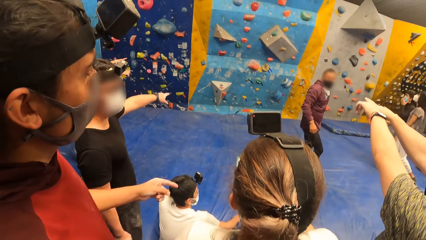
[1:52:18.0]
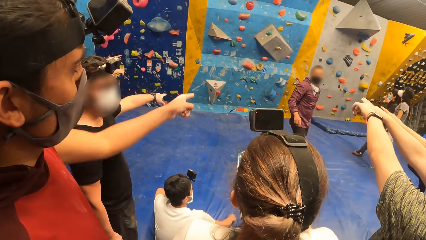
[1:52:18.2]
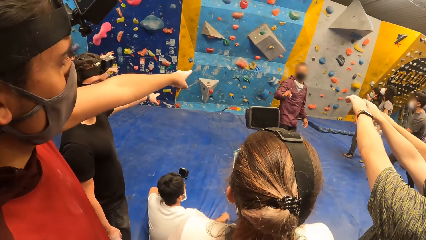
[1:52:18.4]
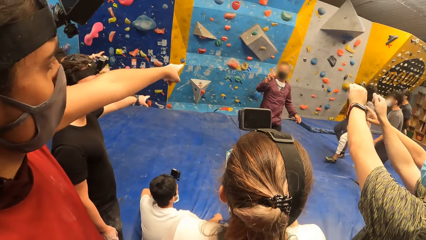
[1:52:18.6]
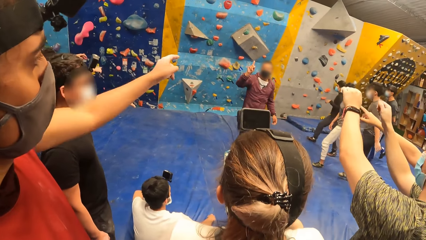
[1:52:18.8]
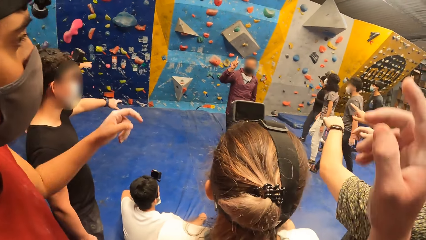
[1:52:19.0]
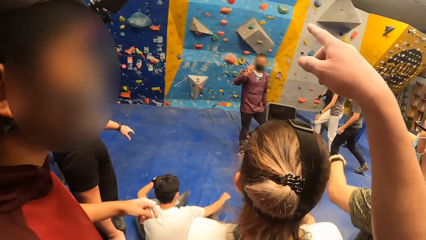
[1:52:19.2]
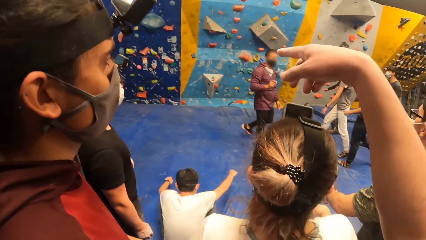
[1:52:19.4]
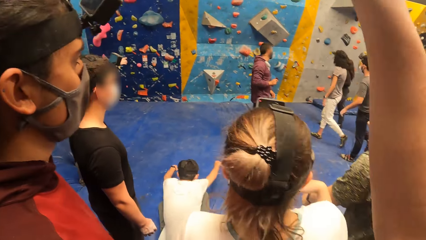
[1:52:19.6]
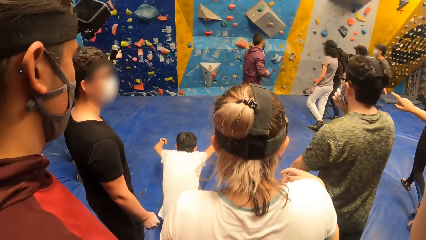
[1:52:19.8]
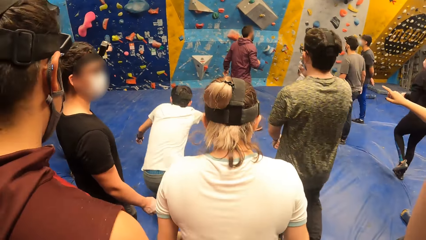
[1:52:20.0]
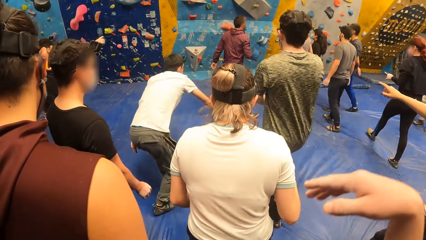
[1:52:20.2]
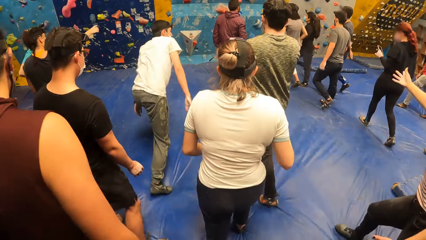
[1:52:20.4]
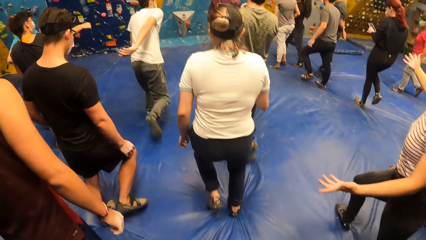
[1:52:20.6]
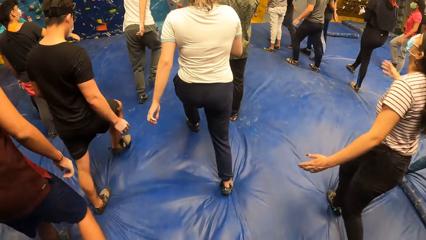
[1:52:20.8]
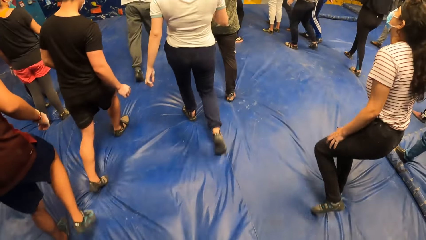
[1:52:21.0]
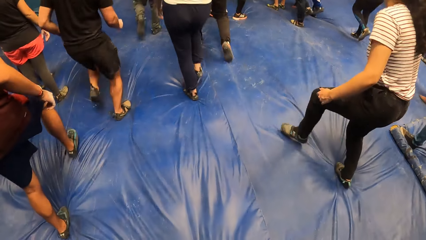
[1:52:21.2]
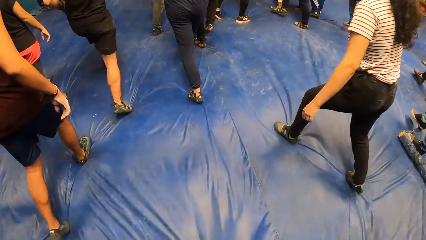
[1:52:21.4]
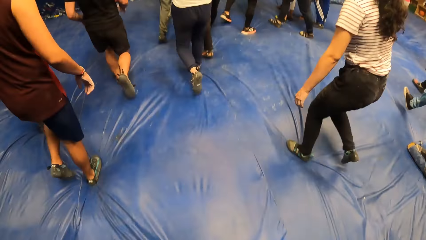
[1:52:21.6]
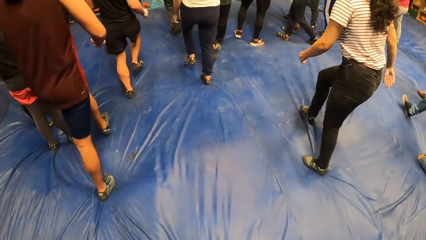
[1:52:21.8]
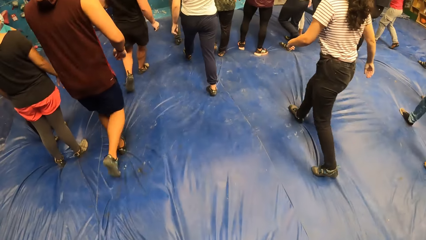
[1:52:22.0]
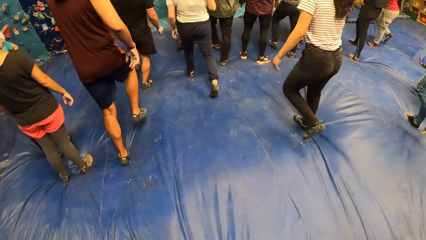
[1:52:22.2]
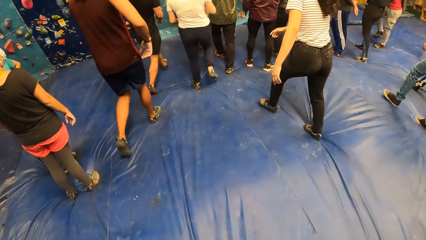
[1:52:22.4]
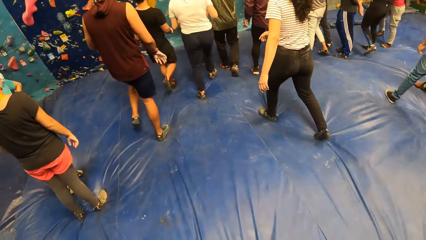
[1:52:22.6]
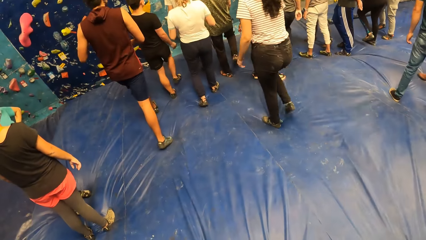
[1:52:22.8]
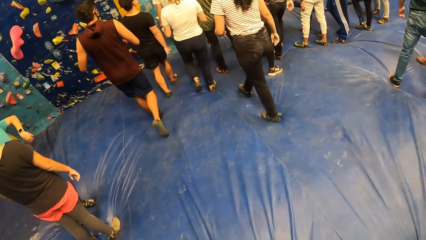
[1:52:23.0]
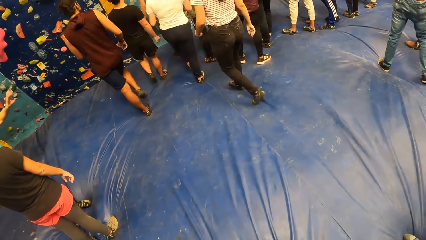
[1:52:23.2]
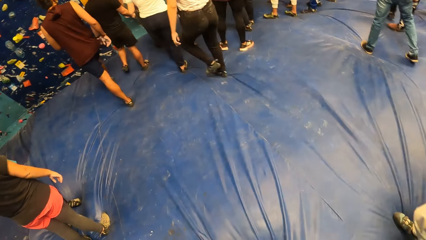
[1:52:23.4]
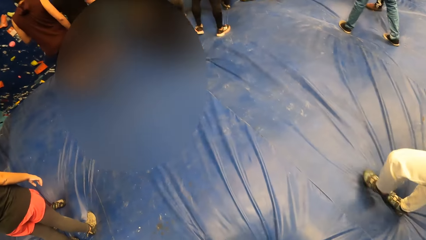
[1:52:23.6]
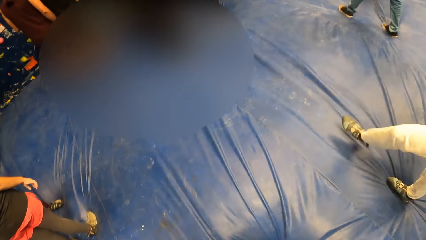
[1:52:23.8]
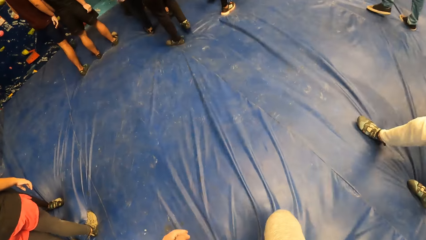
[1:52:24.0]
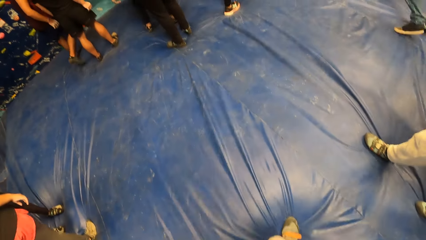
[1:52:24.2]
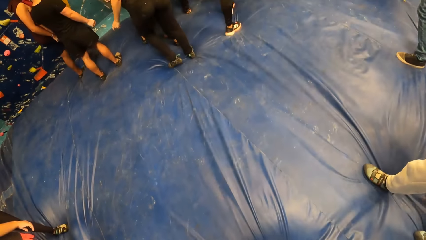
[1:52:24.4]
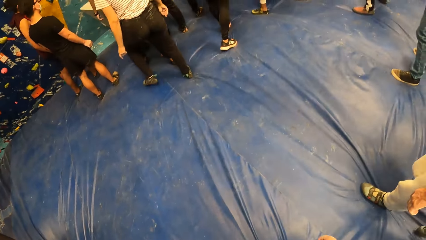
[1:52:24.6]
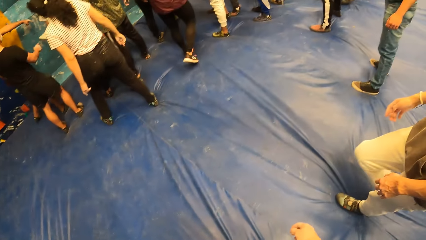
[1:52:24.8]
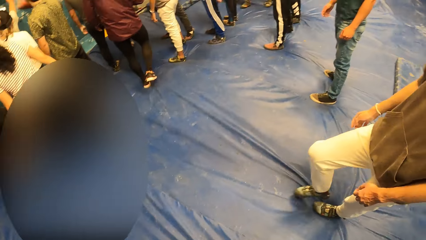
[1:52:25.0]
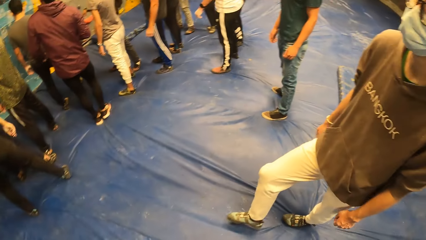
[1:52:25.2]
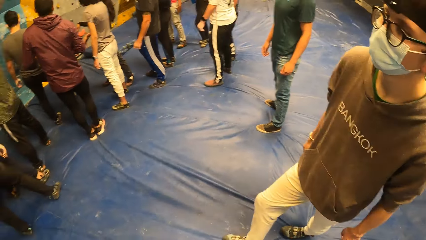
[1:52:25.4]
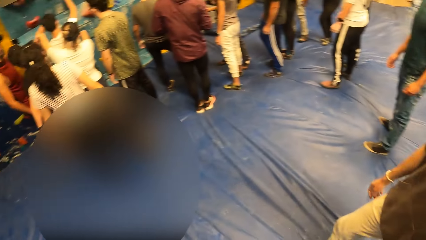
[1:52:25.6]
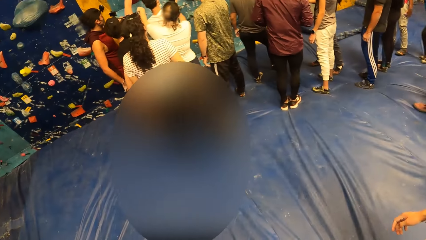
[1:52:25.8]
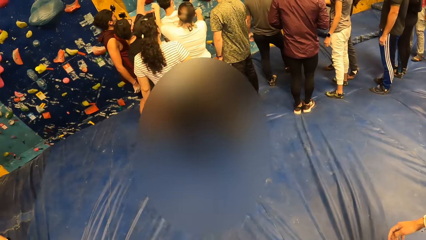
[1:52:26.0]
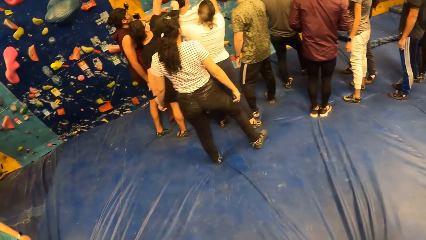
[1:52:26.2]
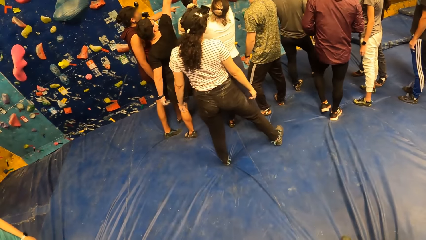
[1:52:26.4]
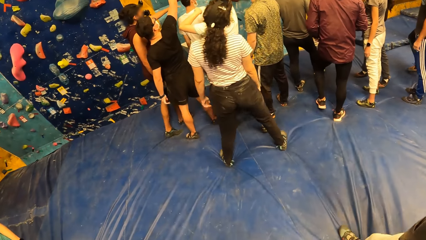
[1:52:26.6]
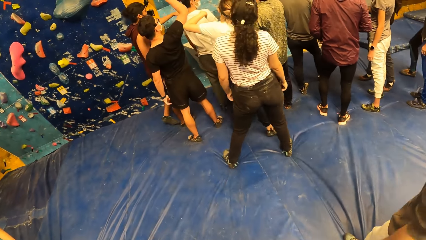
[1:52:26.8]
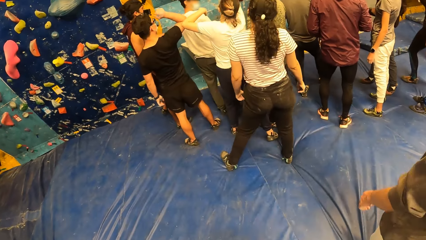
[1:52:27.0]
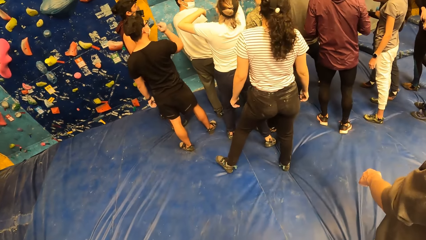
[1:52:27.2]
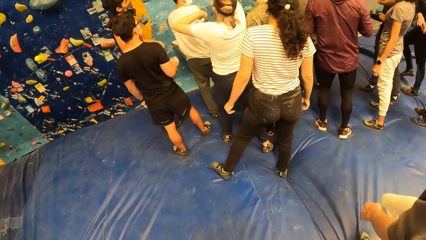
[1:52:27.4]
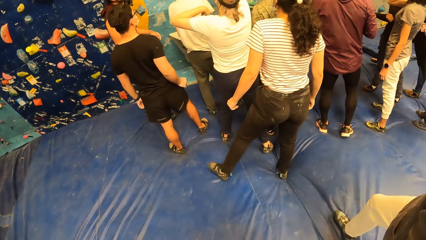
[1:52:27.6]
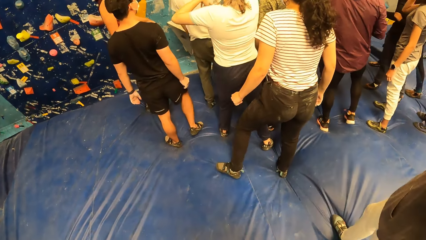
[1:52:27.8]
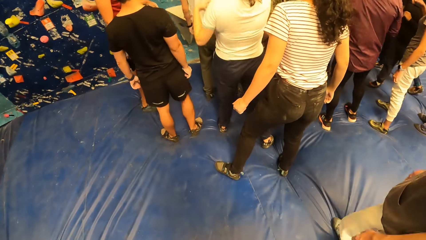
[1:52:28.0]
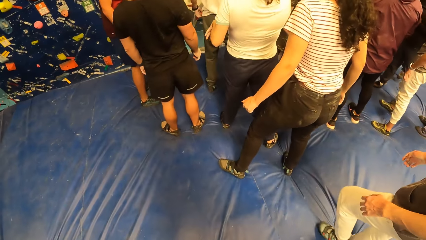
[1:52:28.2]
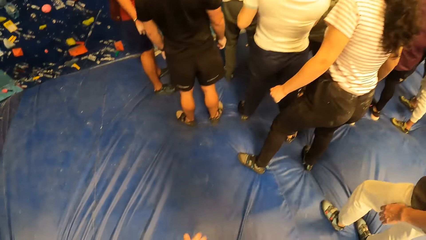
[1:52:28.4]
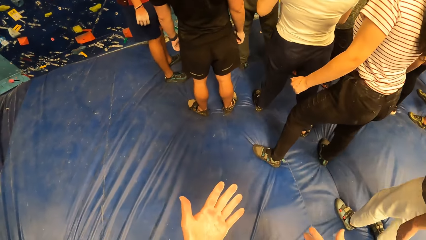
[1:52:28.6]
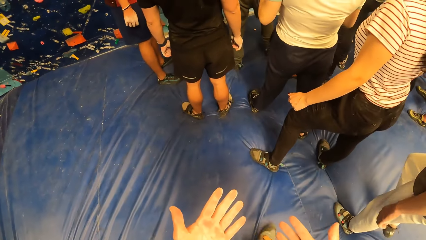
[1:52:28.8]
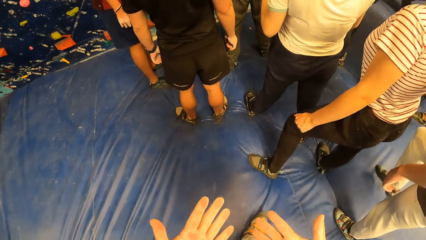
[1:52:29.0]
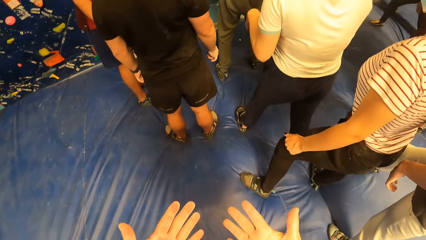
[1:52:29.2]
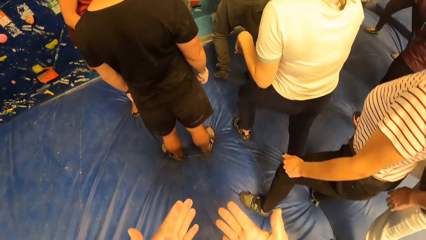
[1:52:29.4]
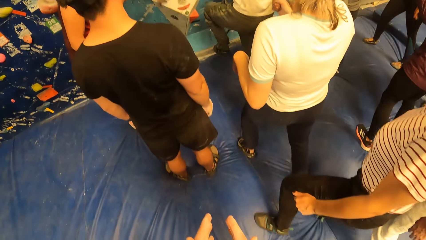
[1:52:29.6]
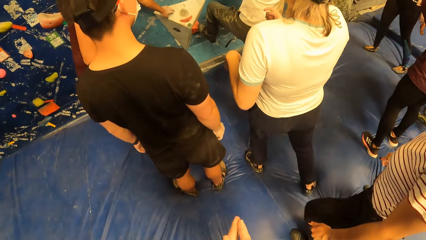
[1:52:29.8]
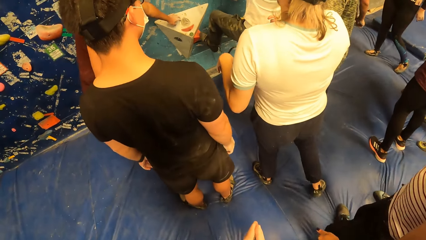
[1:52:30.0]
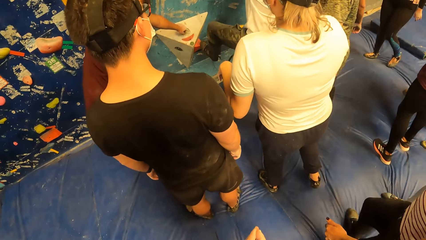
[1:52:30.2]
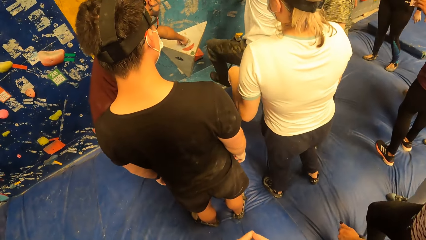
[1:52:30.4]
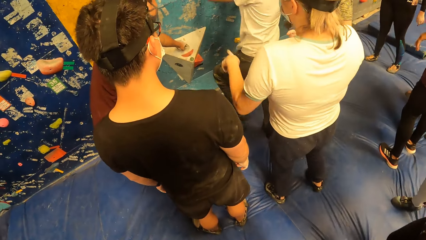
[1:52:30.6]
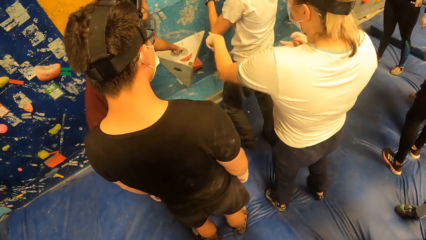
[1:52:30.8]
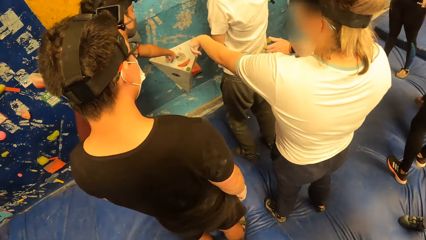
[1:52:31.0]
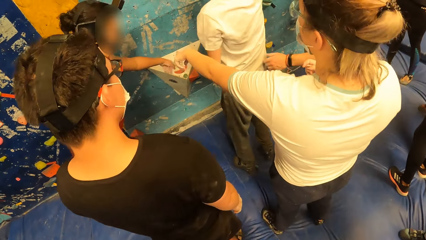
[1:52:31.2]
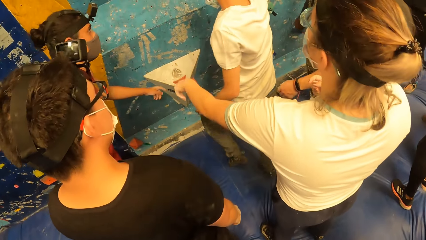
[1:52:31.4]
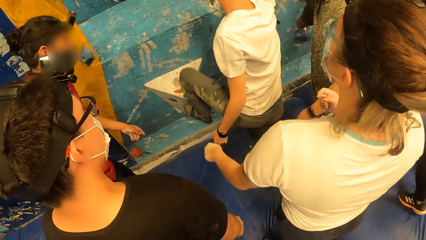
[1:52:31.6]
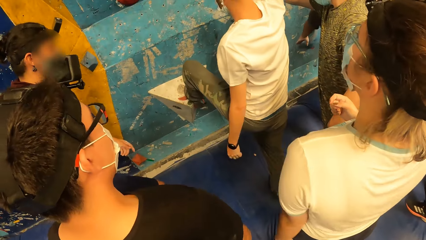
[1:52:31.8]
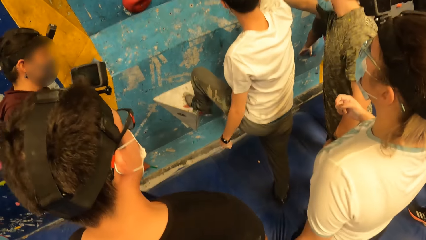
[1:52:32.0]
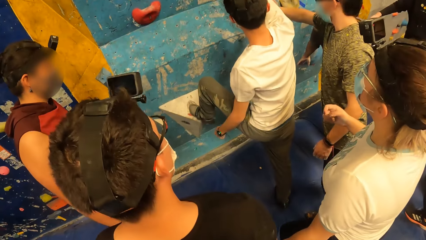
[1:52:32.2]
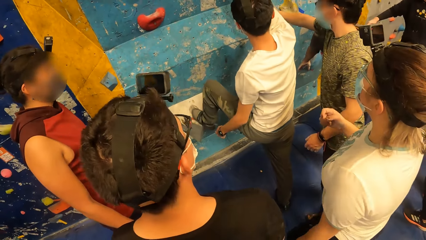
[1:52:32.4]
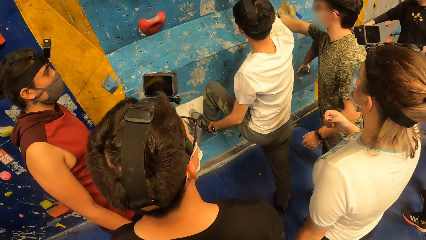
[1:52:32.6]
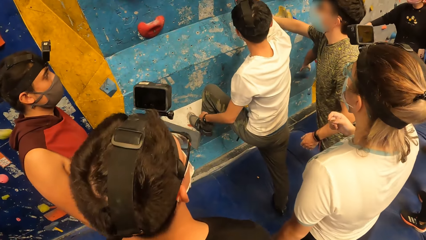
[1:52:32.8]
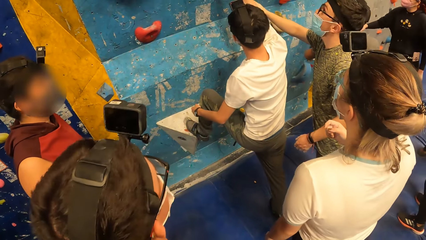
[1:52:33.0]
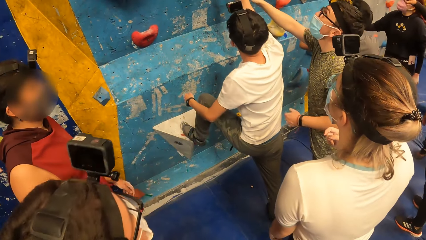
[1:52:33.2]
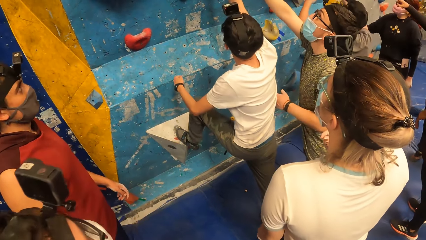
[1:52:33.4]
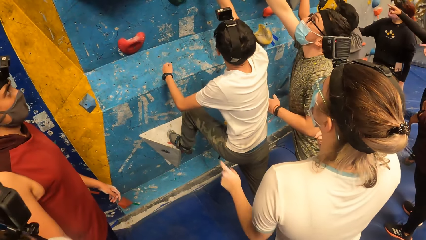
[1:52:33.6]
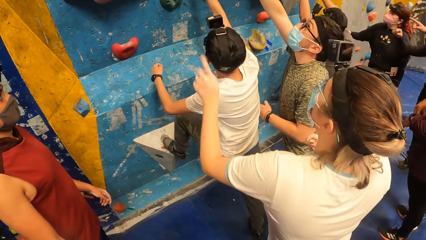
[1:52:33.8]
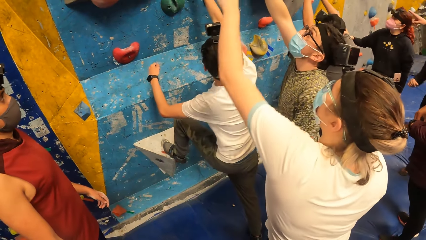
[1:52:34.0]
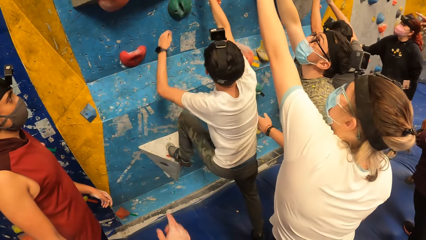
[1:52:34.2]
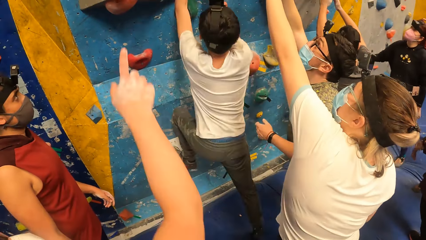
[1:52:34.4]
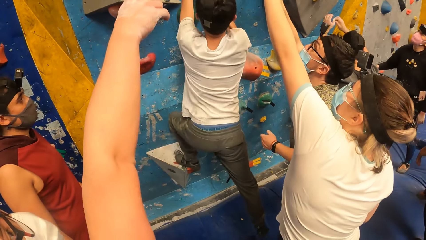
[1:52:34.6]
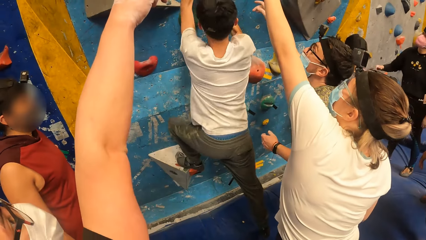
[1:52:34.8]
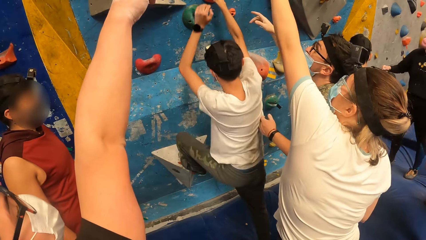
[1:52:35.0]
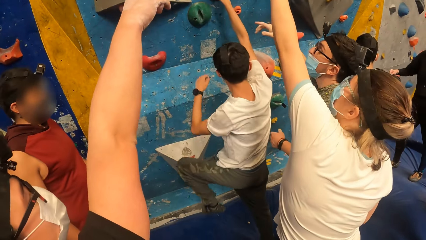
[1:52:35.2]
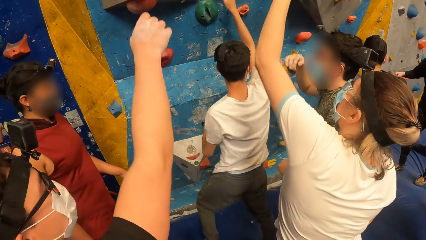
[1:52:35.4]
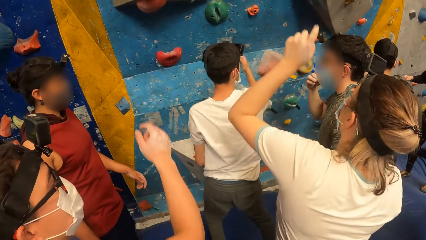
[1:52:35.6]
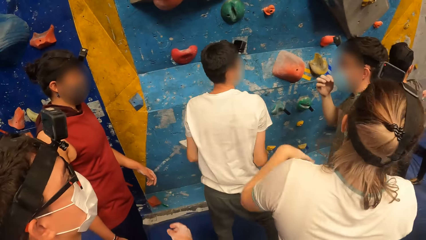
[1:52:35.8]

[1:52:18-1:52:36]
The camera wearer points the finger. They move the hand. They step forward. They walk around. They look around. They look at the hands. They walk around.
